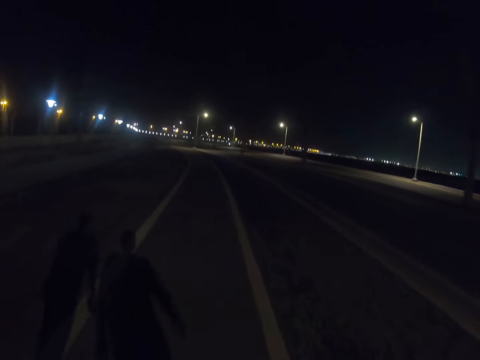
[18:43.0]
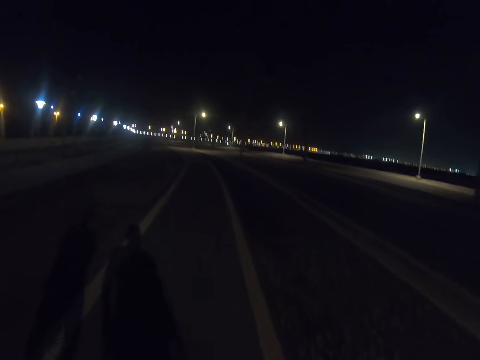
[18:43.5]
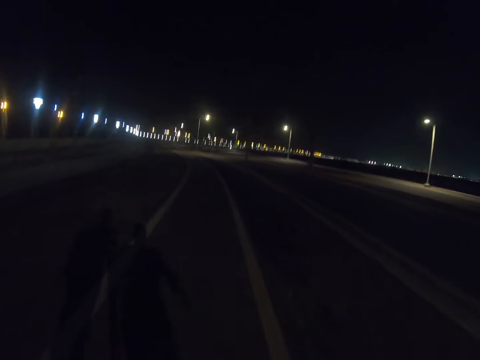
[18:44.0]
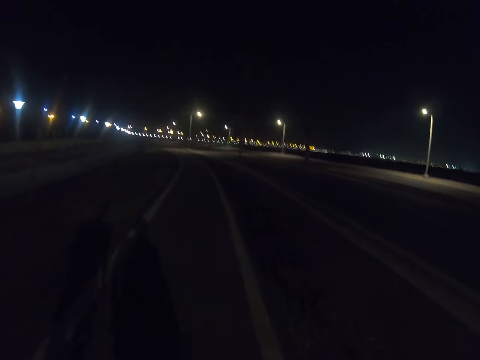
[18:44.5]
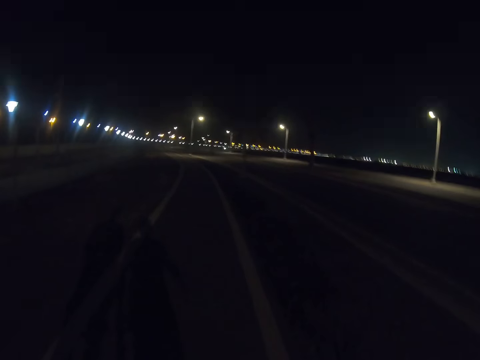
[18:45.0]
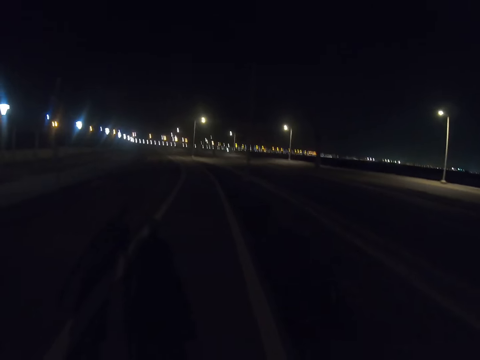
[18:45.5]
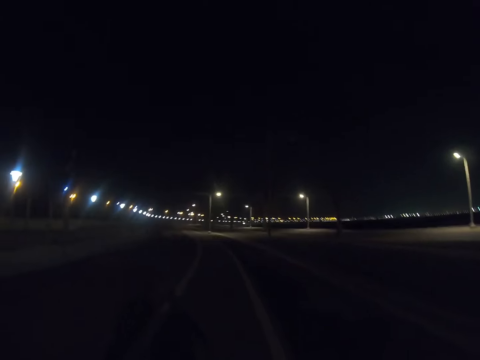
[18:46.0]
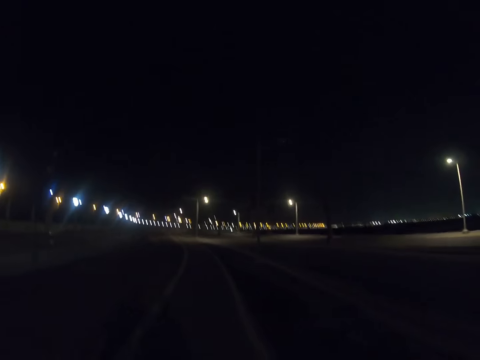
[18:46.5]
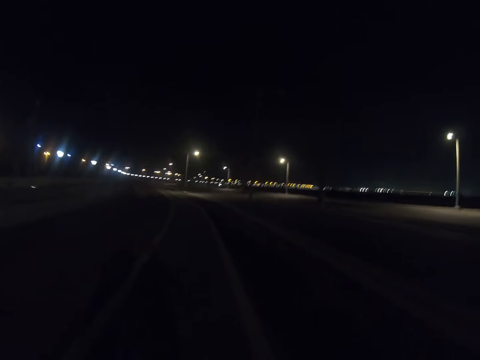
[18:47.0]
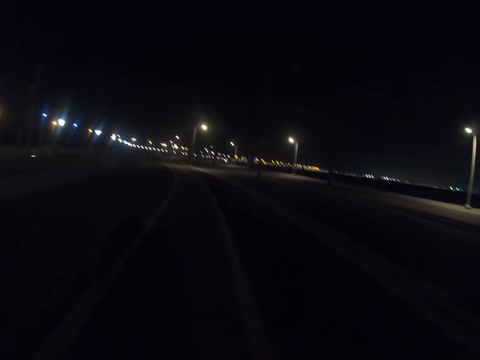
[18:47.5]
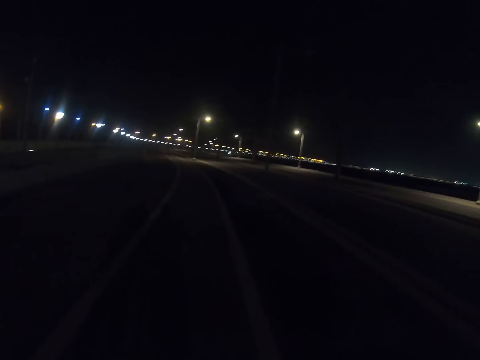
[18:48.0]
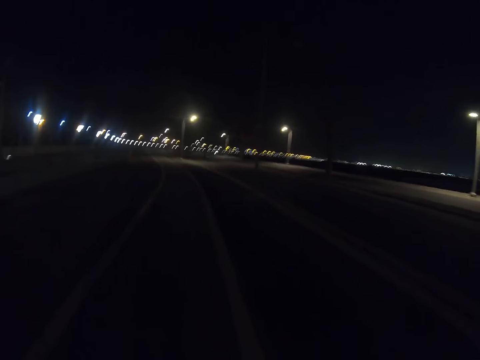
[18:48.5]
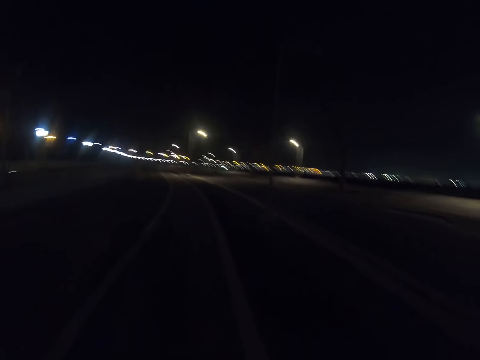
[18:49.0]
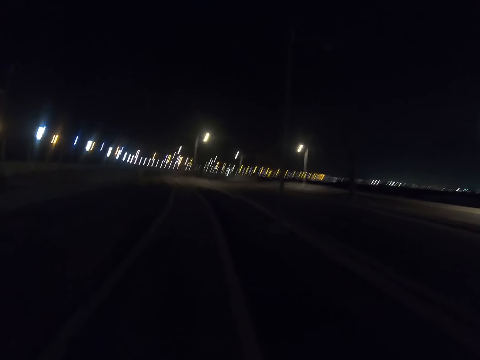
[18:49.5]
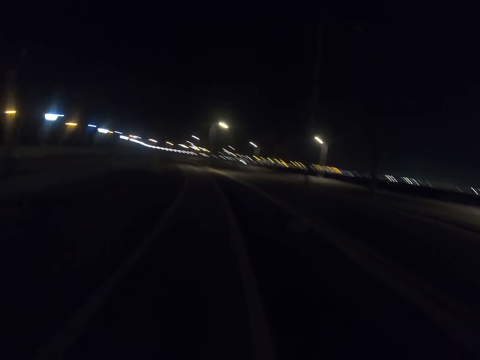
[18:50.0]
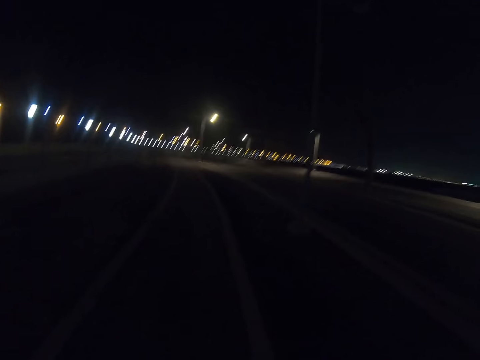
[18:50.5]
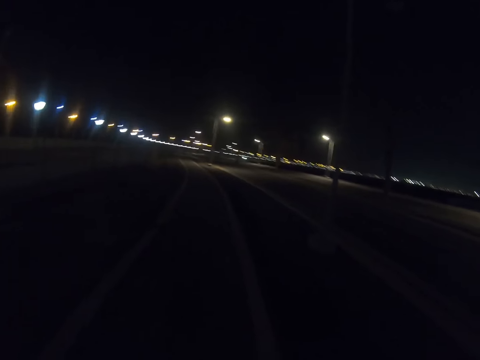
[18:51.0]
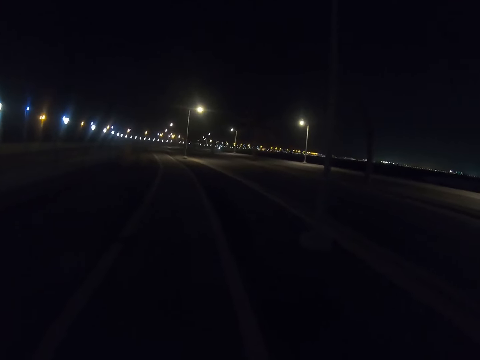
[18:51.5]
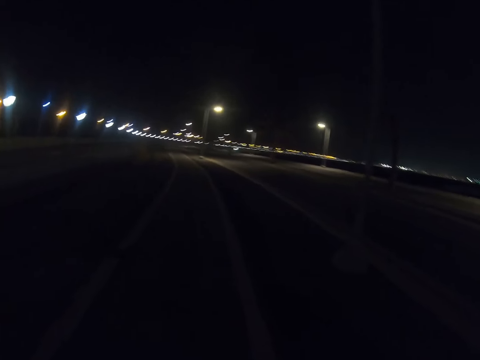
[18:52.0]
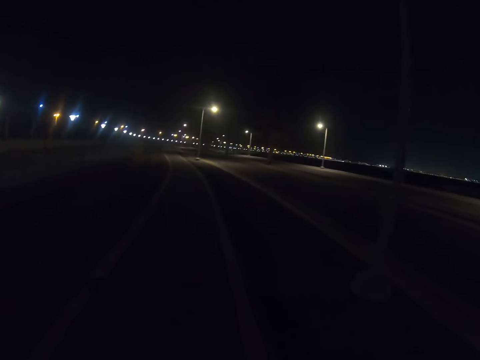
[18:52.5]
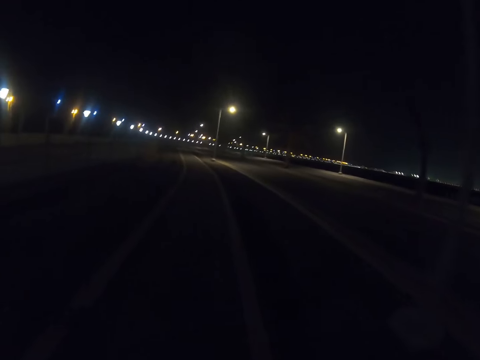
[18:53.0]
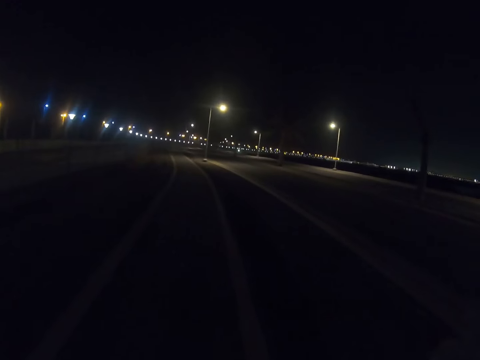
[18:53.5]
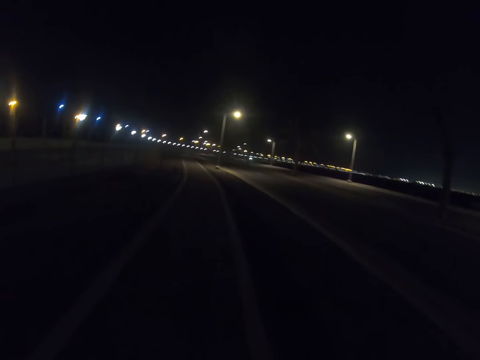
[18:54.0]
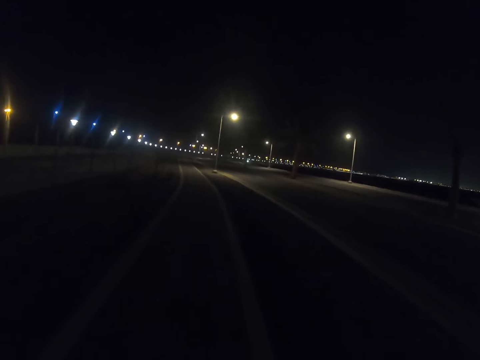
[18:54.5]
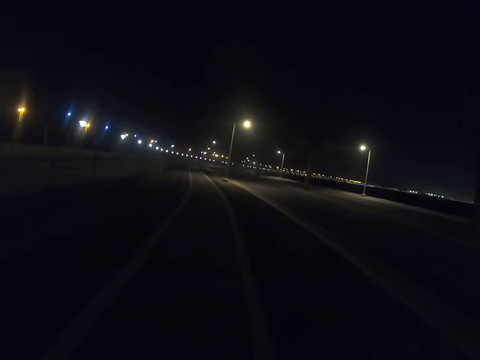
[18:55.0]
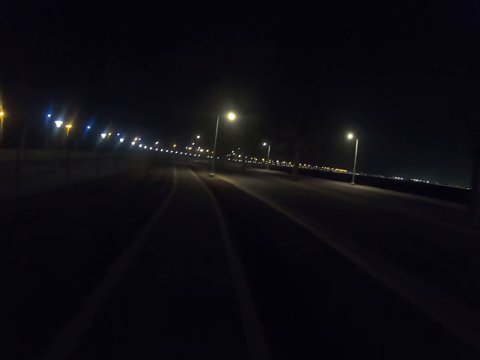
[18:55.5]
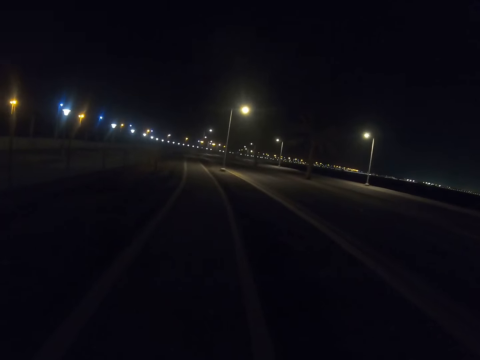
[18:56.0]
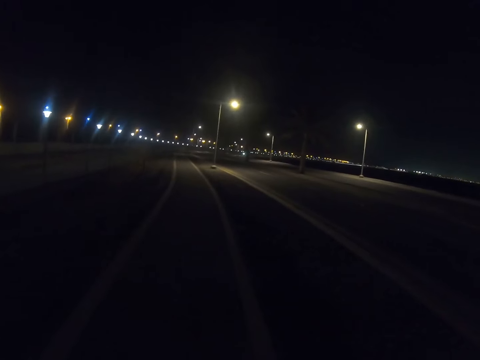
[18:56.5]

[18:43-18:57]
The camera wearer walks along the highway.

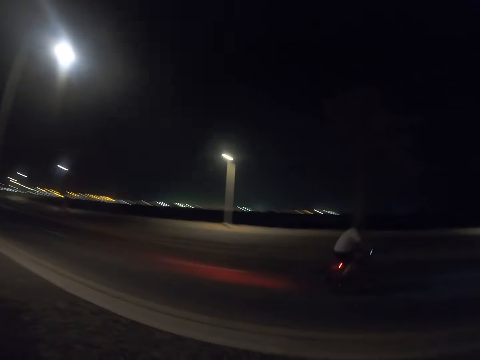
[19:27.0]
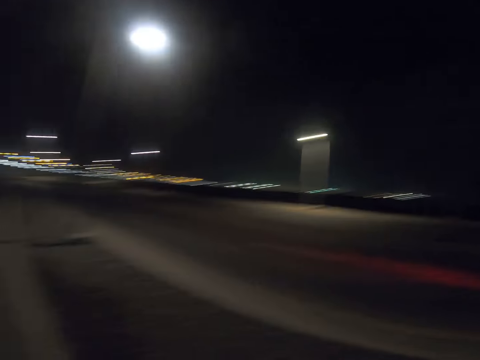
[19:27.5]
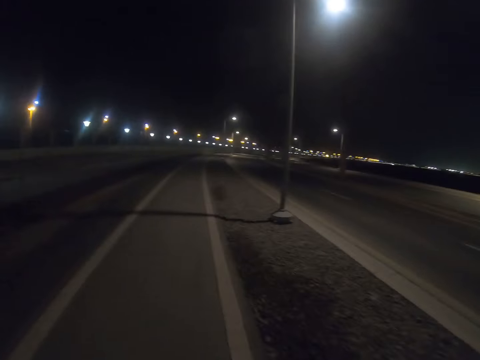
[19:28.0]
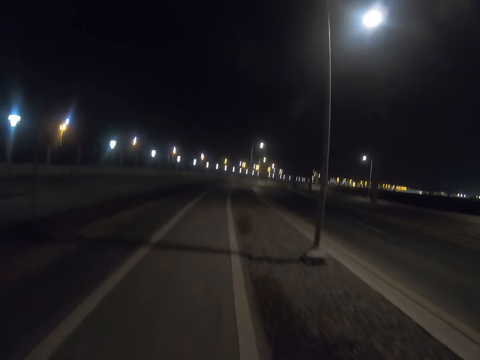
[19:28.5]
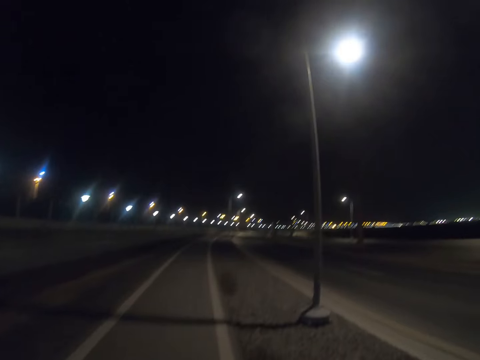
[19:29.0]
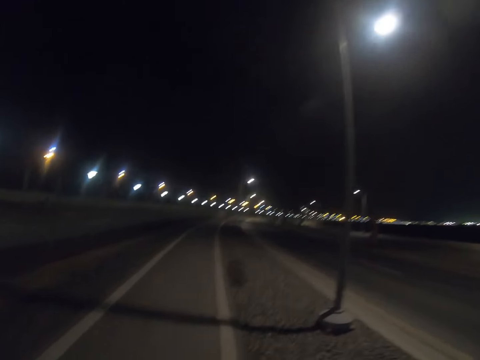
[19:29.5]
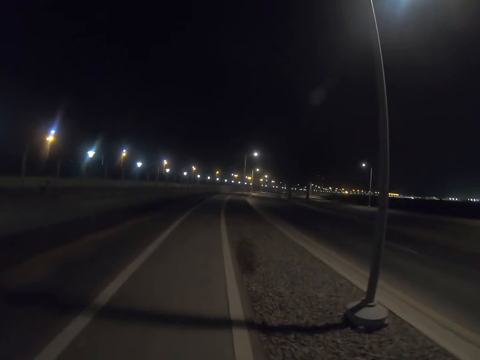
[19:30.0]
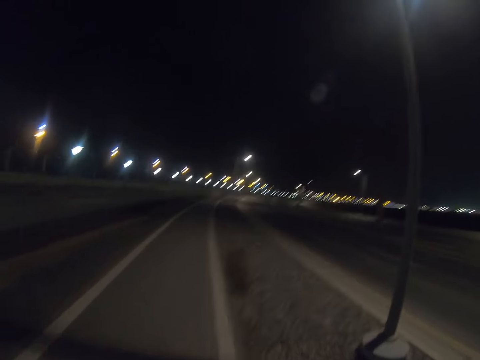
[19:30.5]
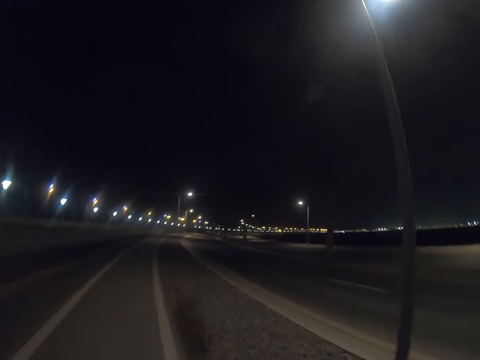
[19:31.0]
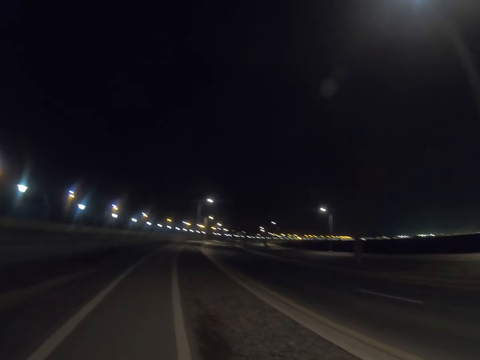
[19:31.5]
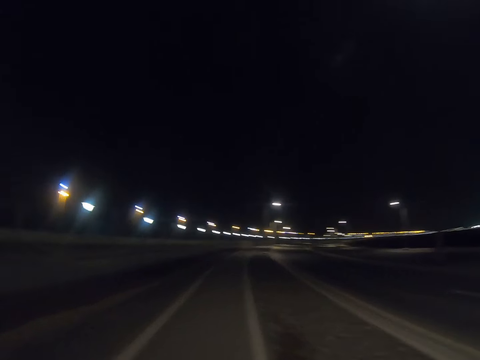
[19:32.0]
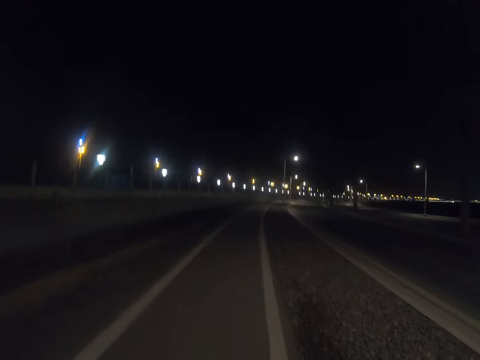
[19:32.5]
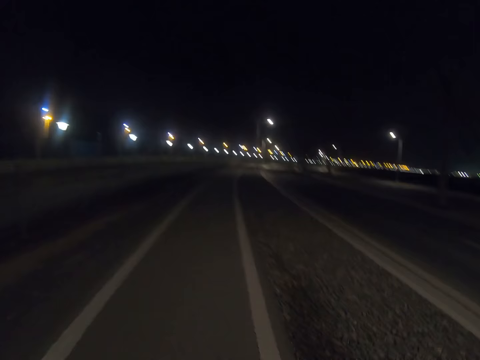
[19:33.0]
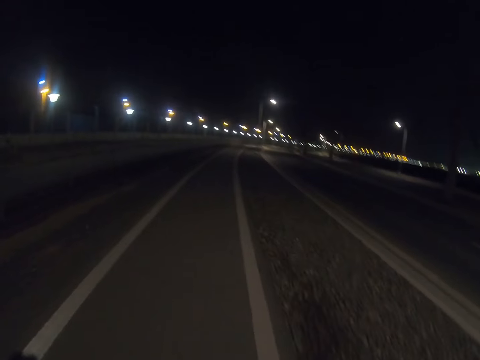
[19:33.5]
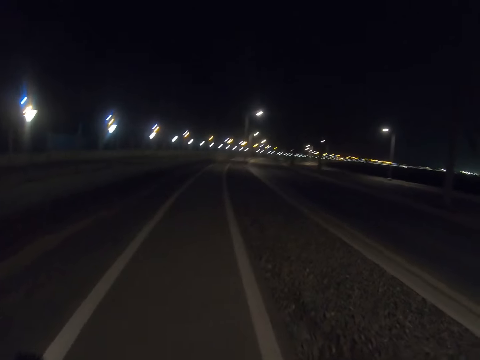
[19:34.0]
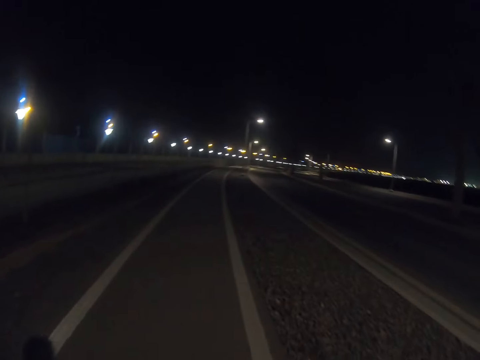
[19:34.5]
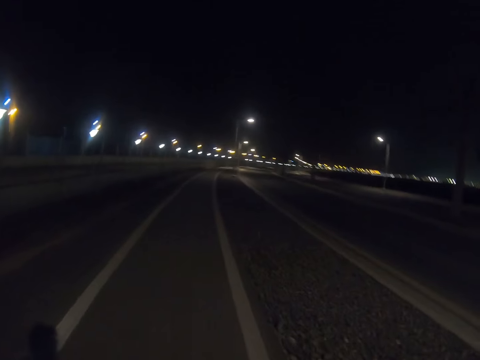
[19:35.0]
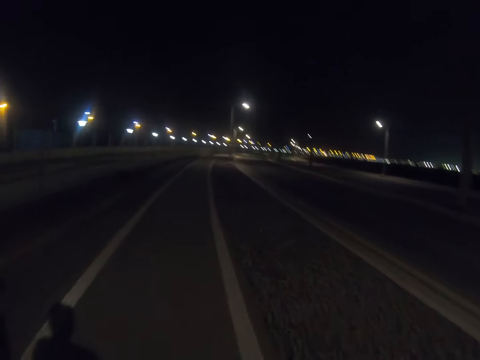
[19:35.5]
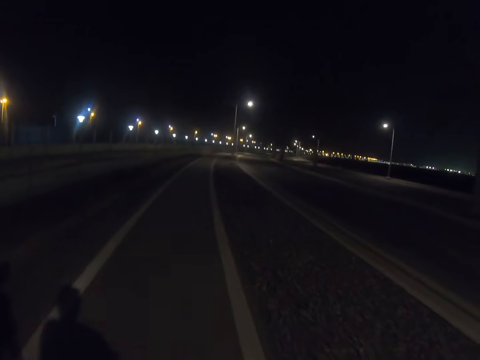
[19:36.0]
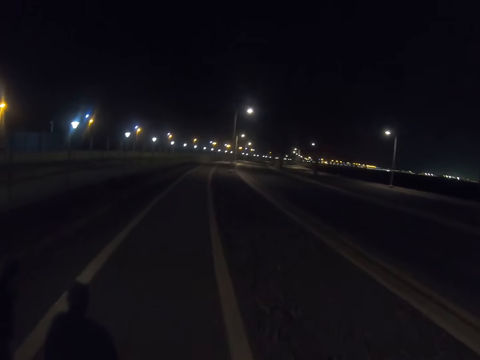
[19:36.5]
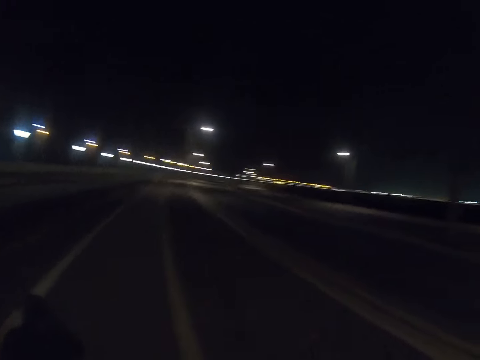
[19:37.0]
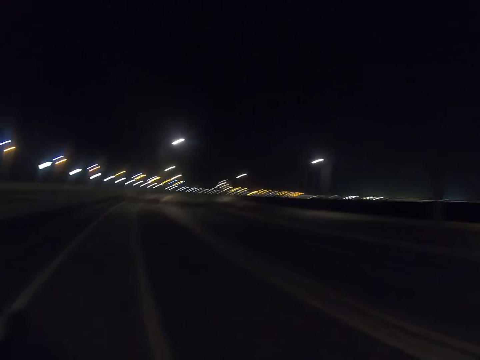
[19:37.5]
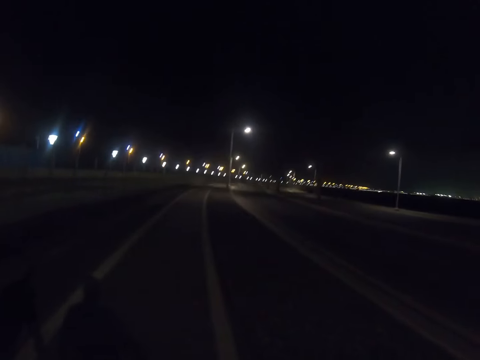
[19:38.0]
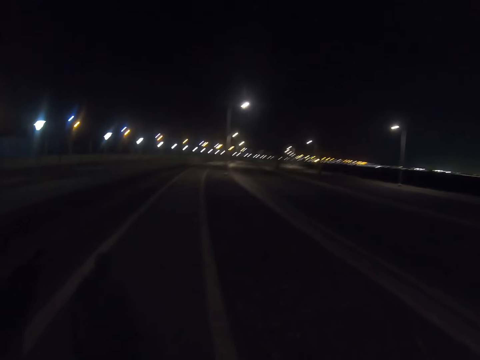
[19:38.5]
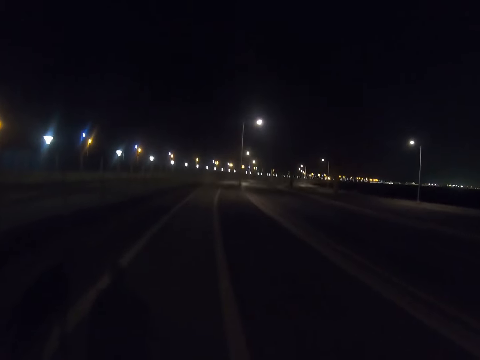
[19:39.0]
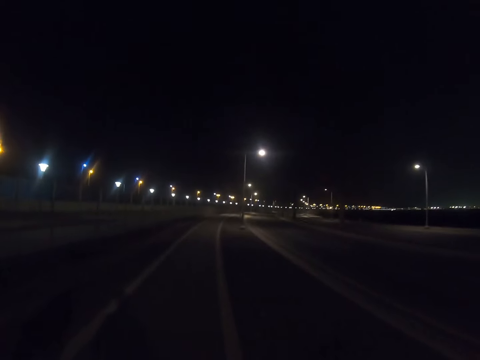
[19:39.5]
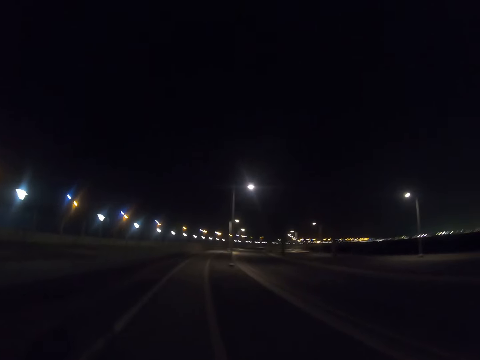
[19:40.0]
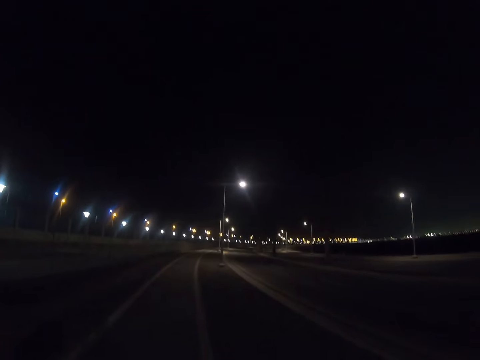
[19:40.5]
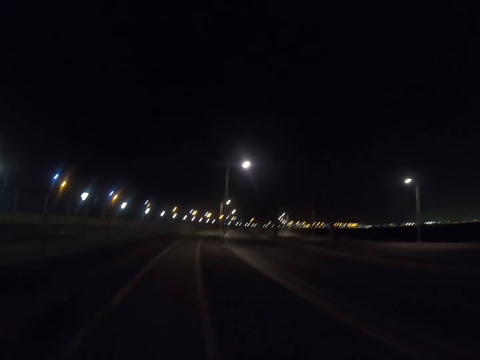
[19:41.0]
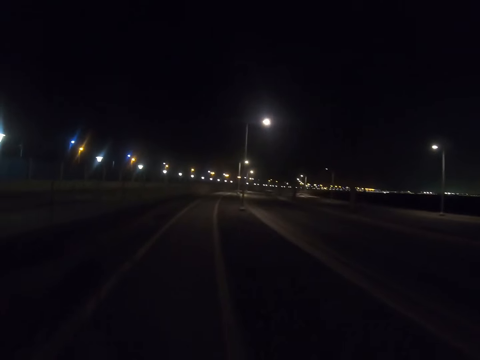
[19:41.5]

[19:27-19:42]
The camera wearer walks along the highway. A person walks along the highway.
